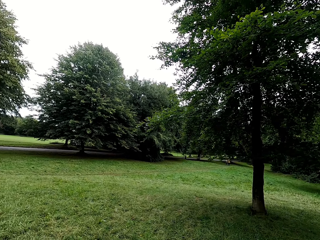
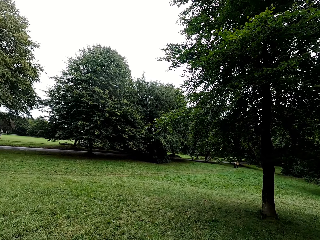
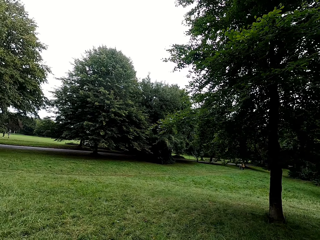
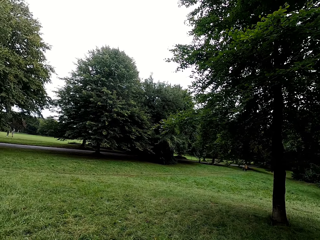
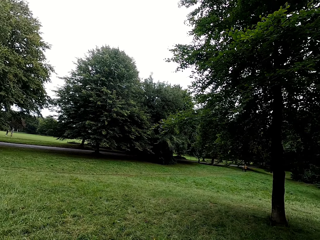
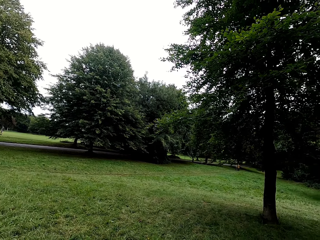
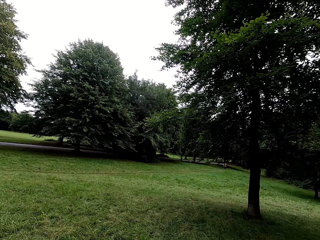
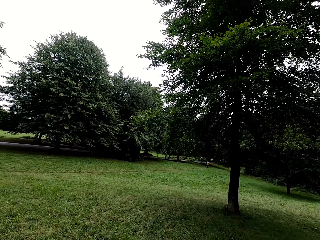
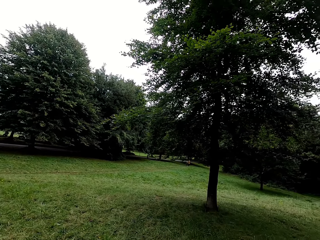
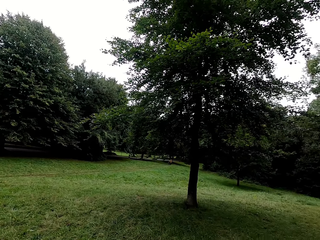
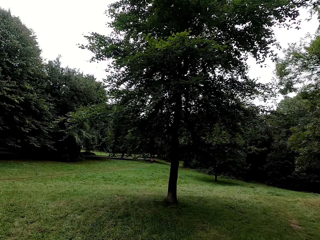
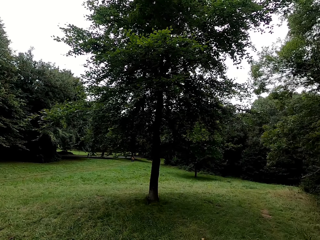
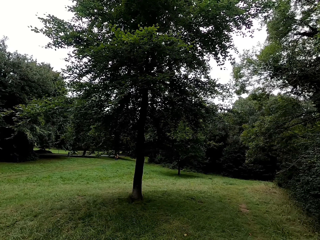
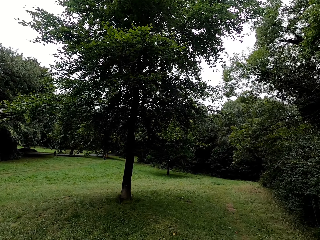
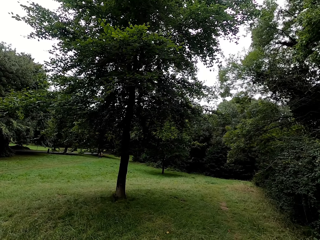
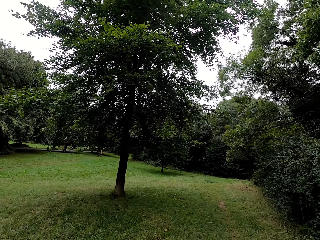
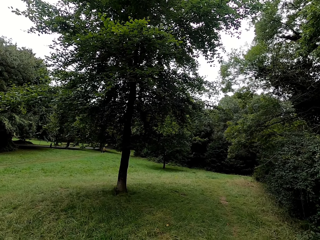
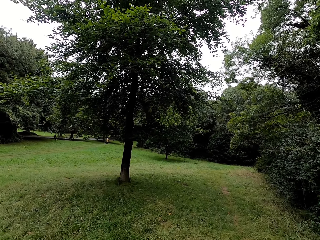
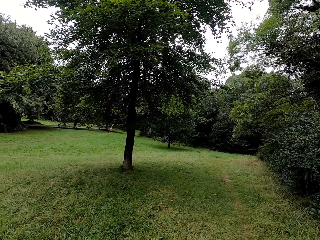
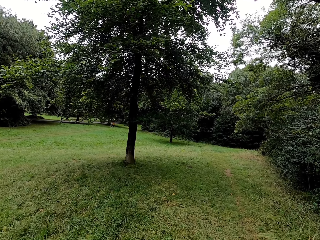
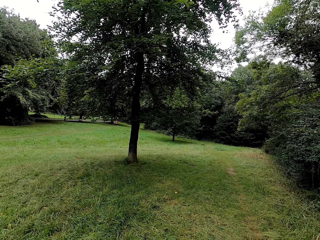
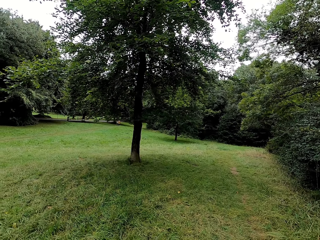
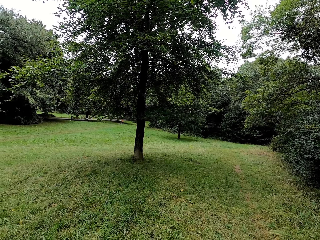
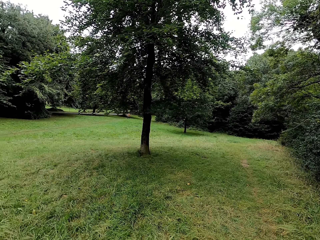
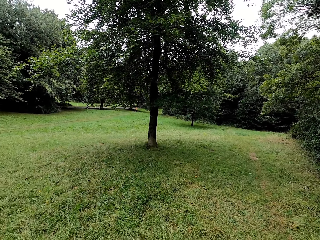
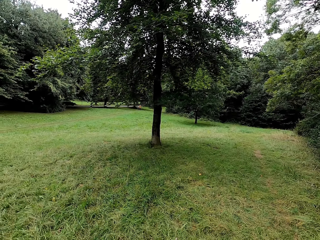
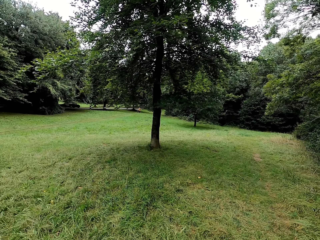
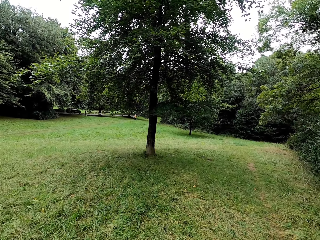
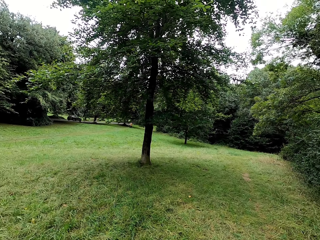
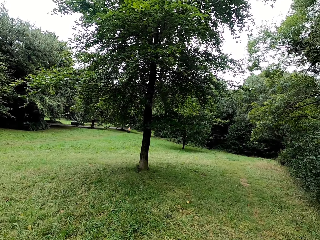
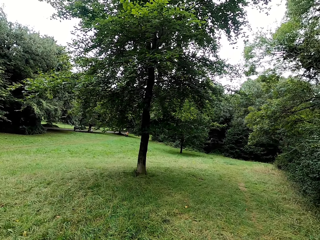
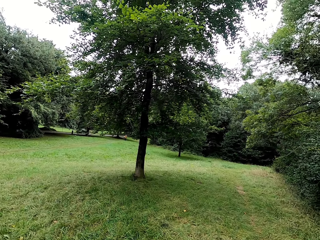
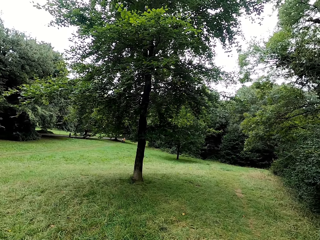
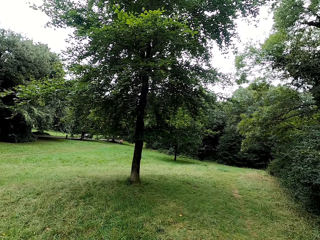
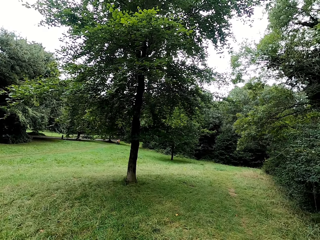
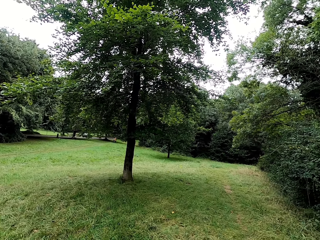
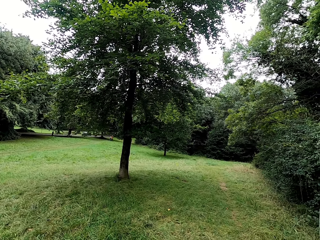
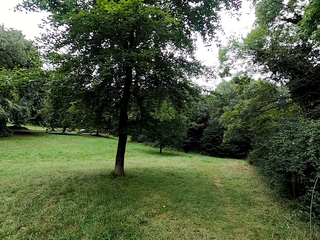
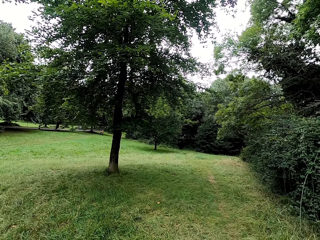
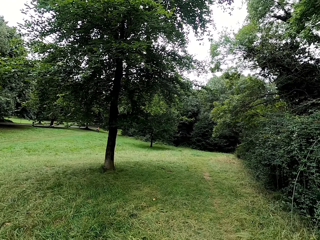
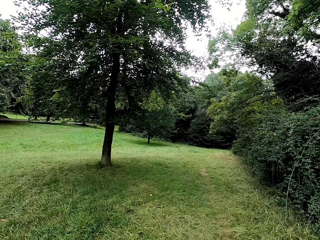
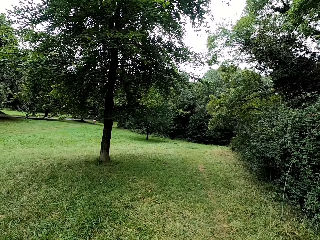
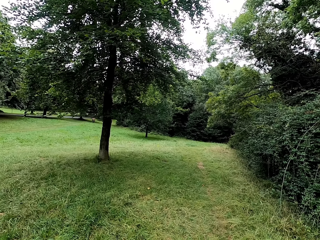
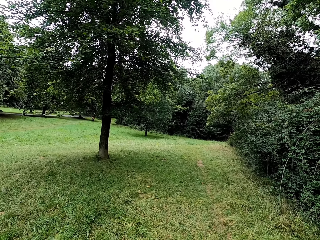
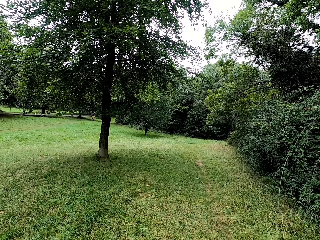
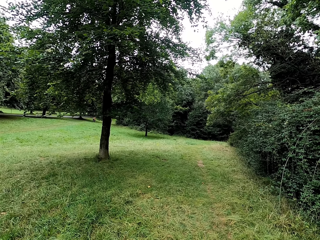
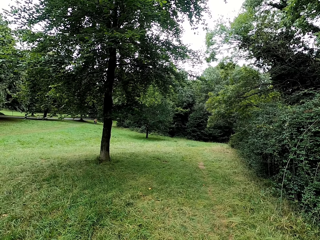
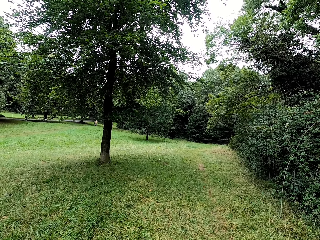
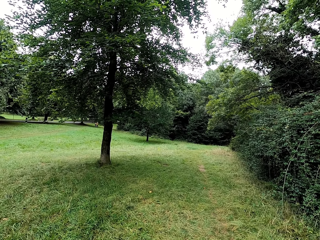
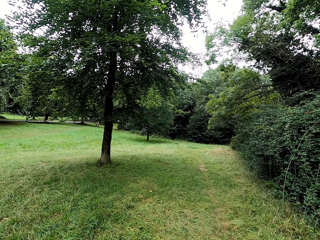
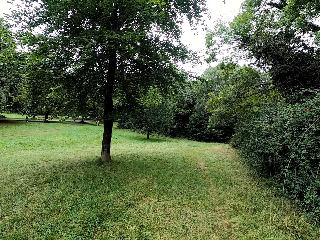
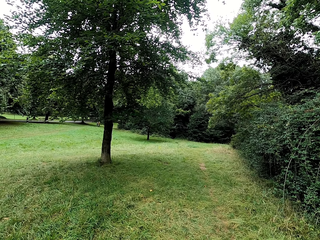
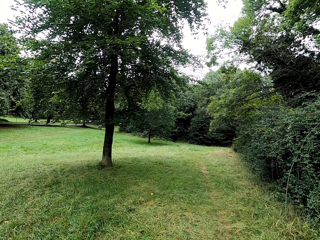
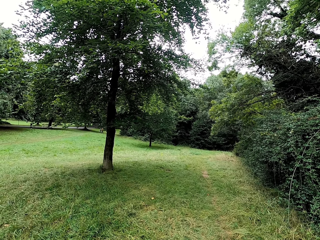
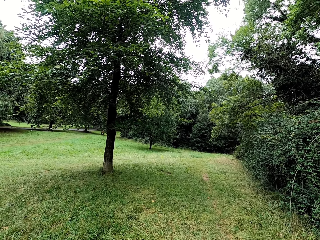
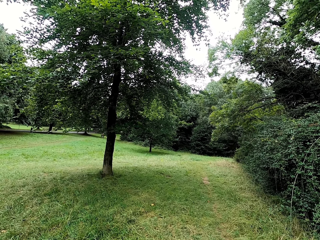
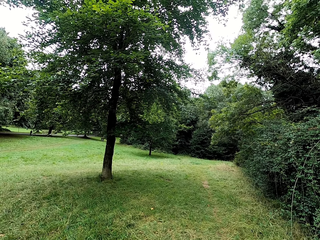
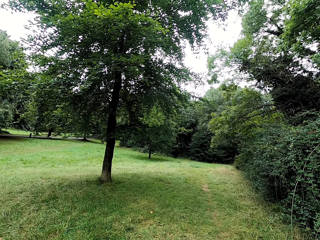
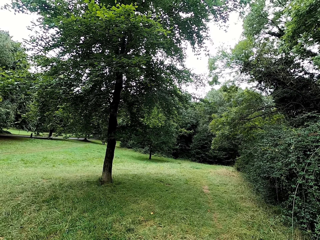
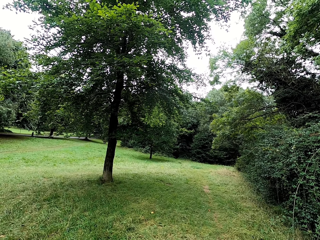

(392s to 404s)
The camera wearer looks around the park. They fix something.

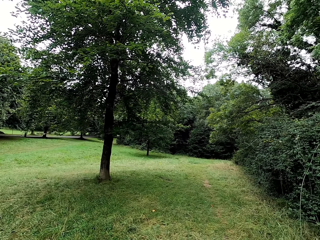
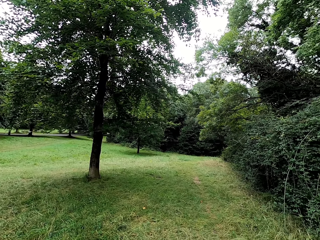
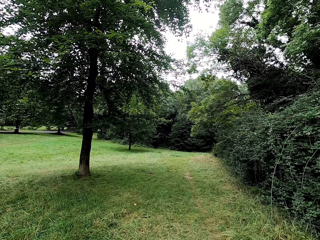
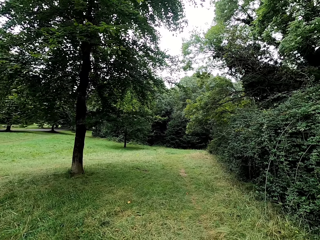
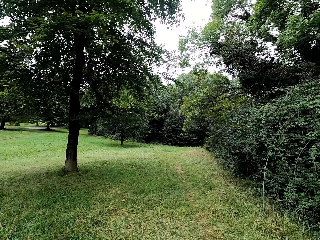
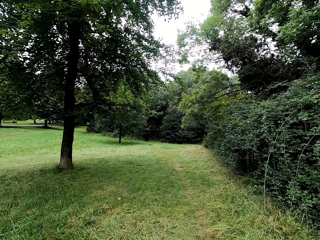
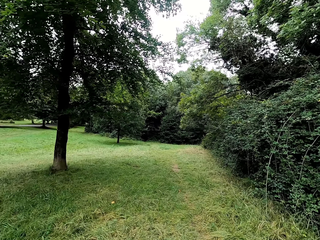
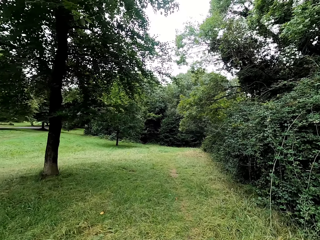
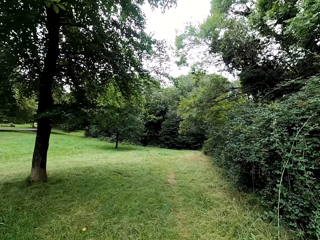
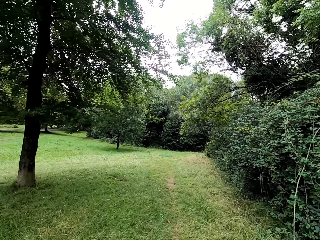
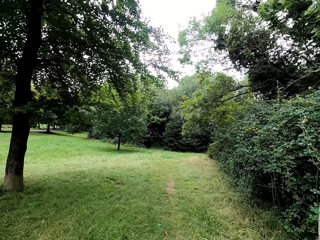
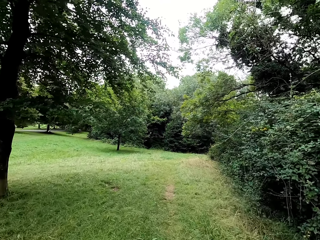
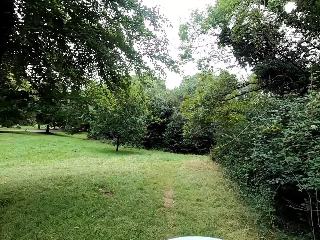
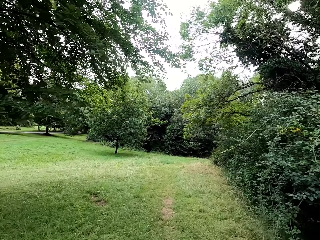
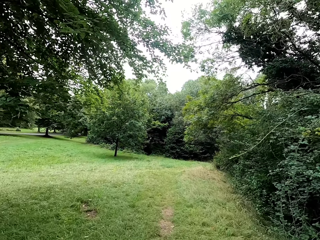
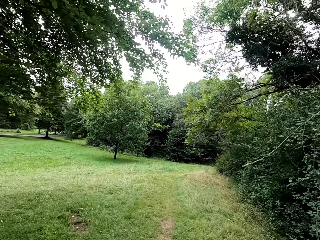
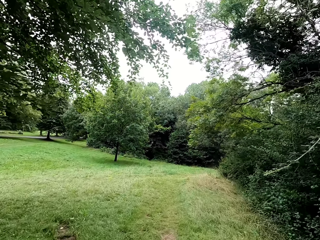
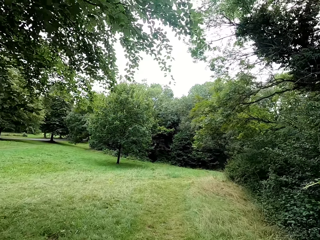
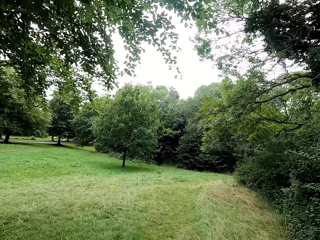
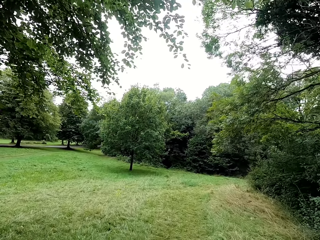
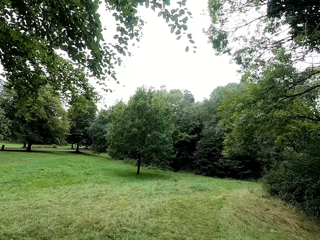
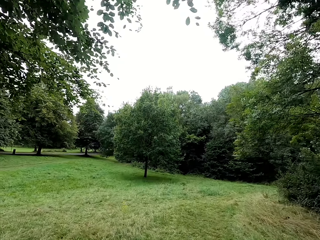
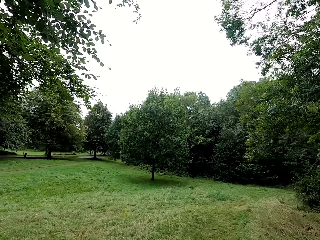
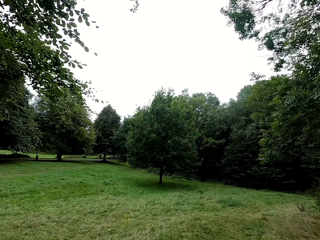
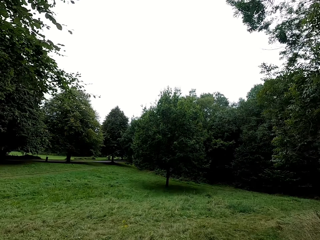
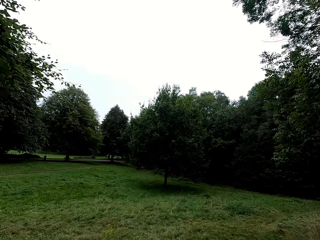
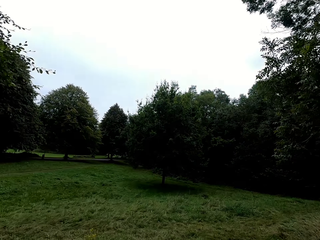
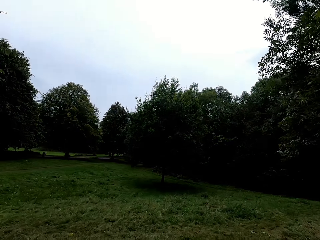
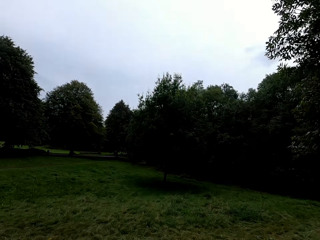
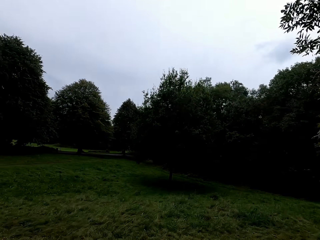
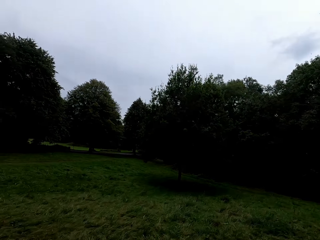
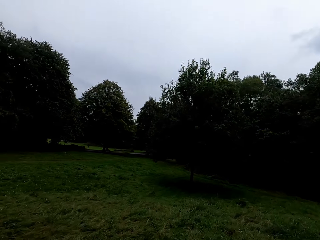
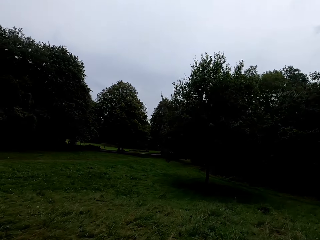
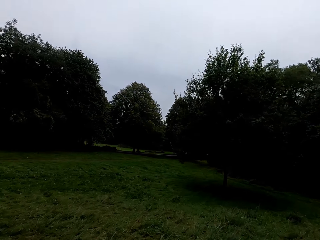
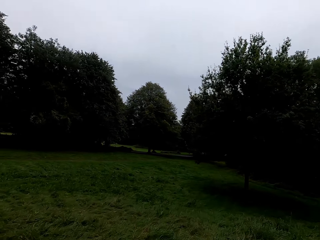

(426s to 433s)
The camera wearer rides a bike on the fields.

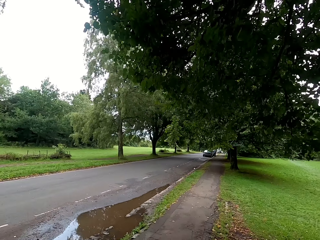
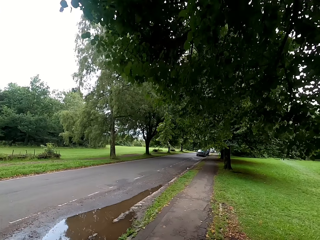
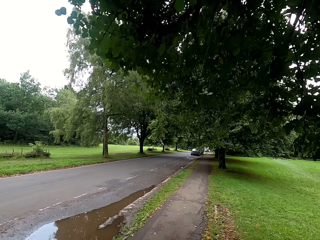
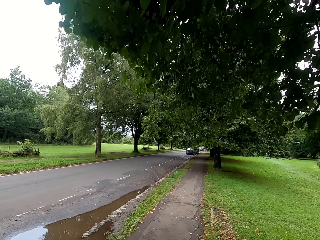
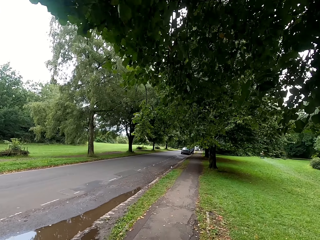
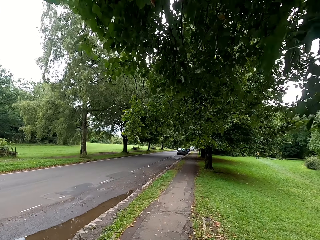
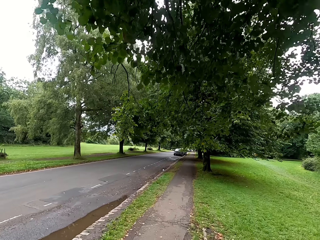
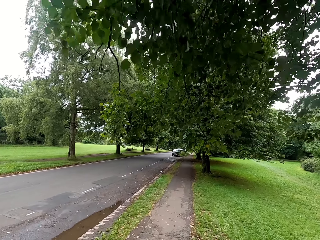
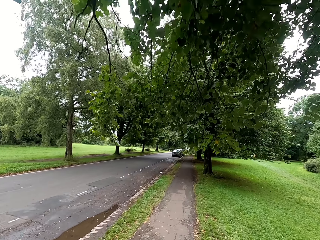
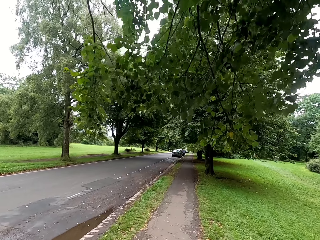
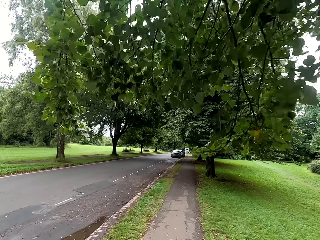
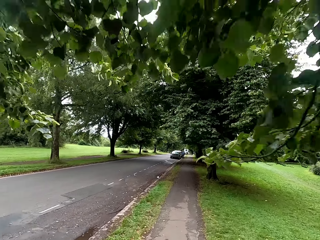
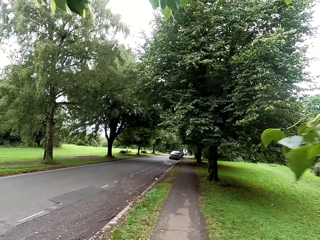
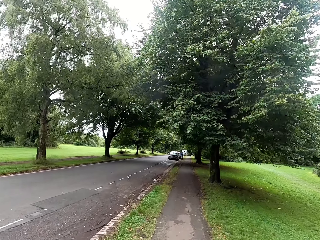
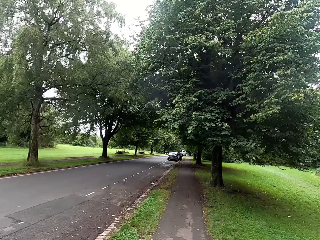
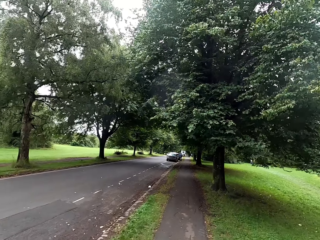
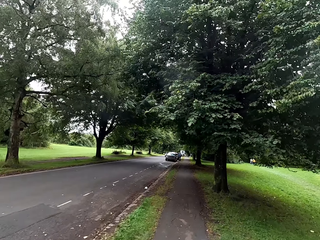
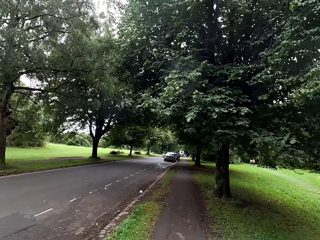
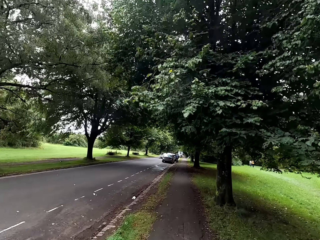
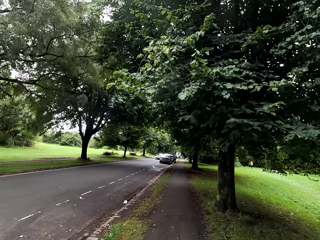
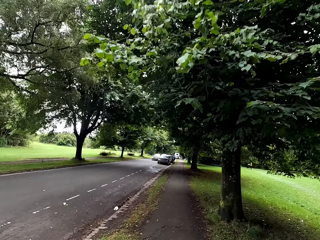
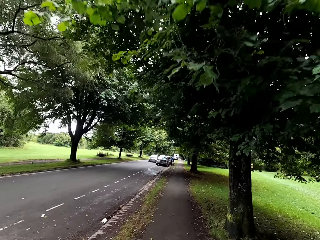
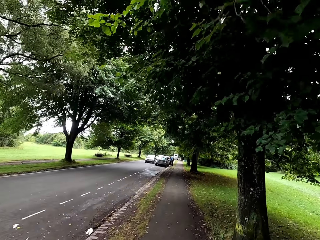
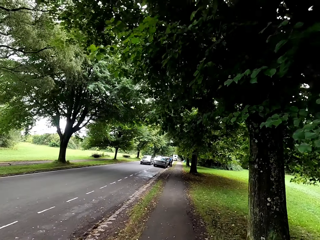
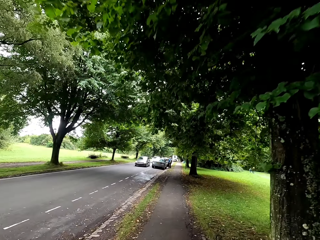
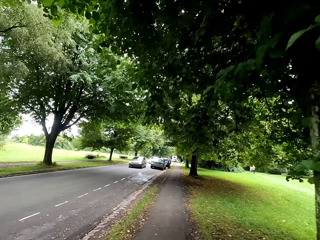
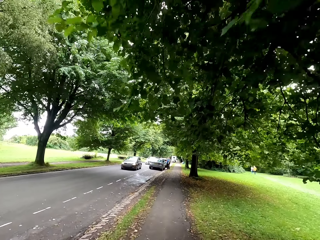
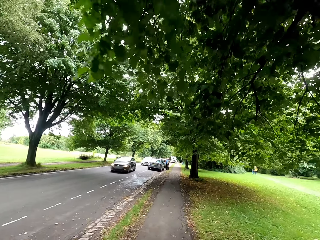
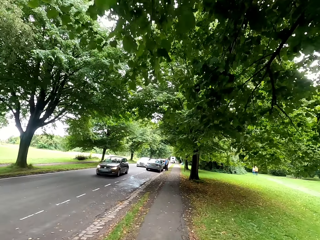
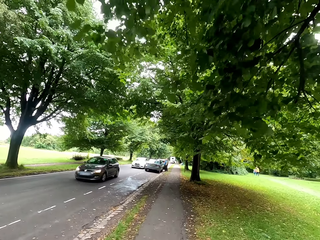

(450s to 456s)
The camera wearer rides a bike on the pavement.
